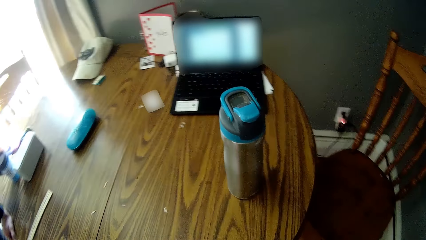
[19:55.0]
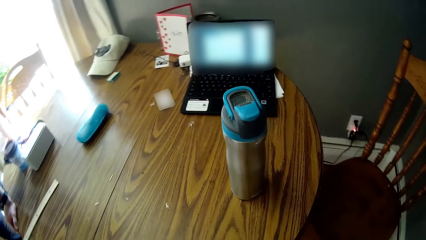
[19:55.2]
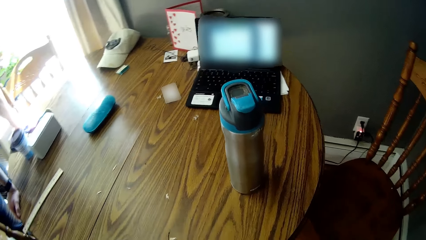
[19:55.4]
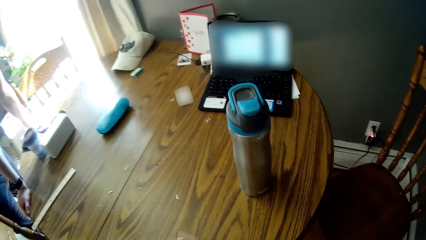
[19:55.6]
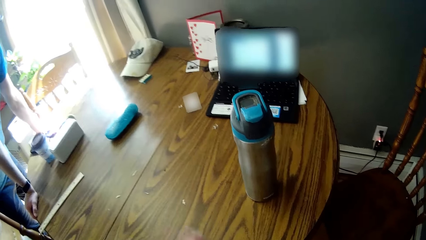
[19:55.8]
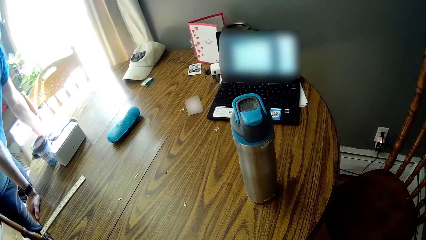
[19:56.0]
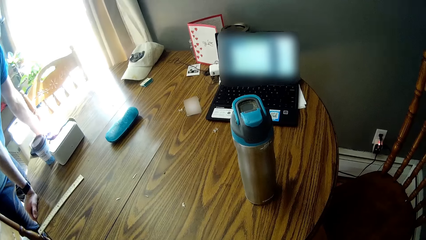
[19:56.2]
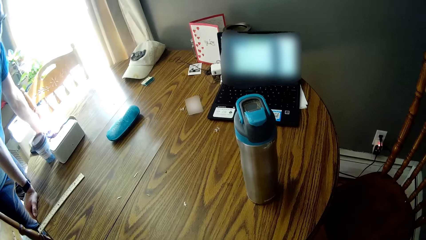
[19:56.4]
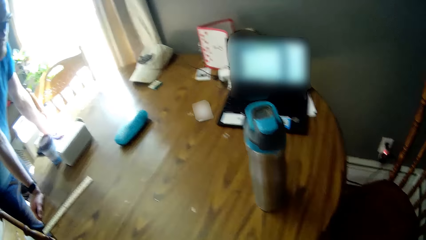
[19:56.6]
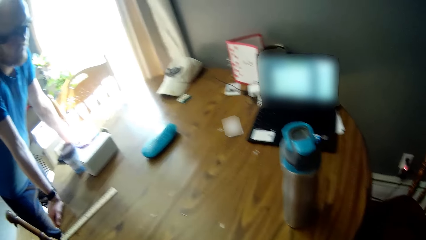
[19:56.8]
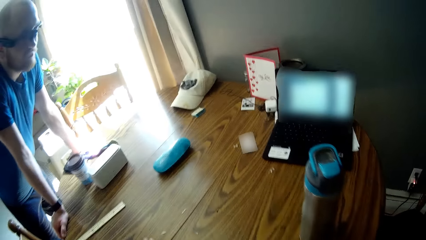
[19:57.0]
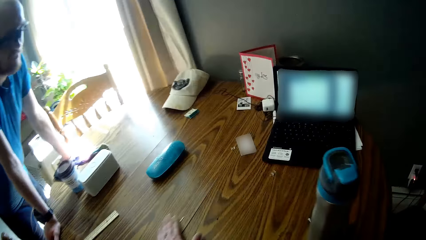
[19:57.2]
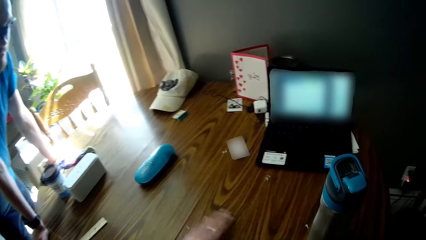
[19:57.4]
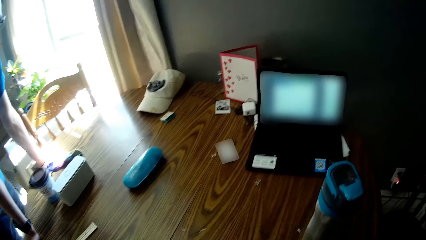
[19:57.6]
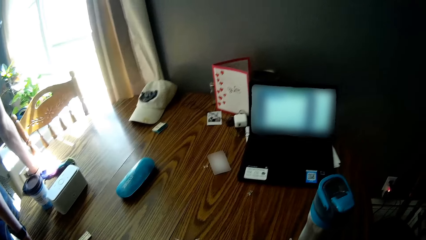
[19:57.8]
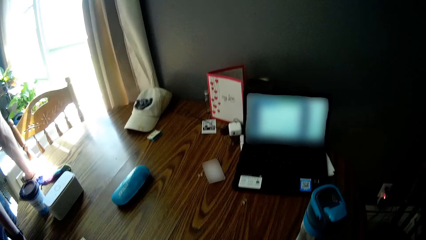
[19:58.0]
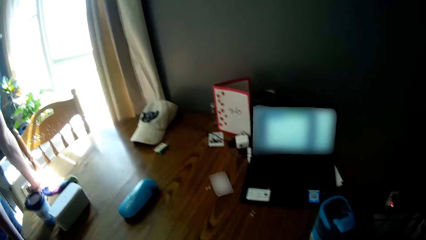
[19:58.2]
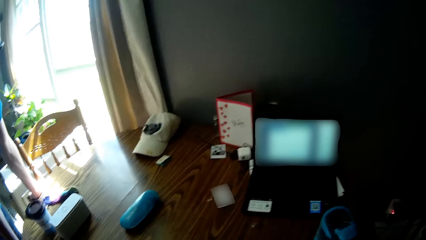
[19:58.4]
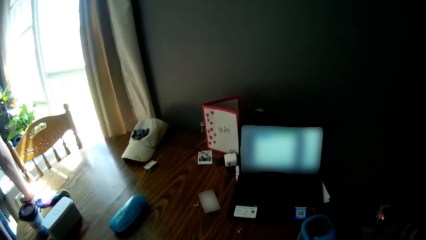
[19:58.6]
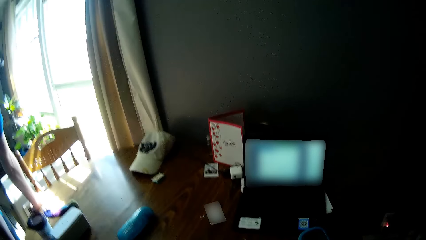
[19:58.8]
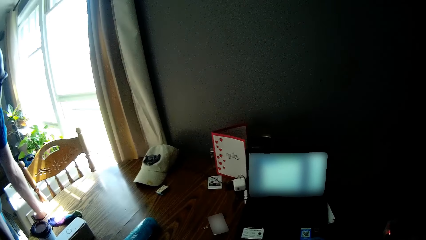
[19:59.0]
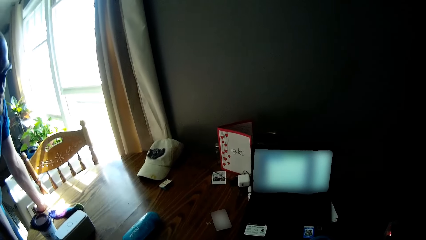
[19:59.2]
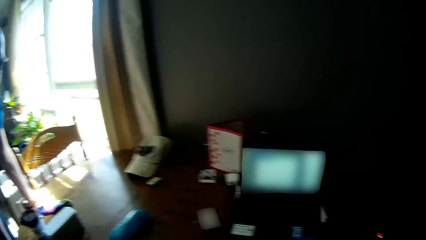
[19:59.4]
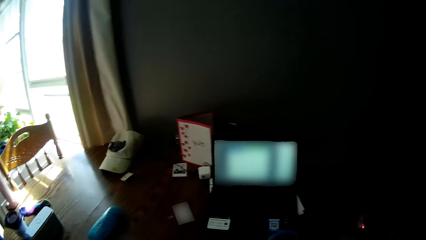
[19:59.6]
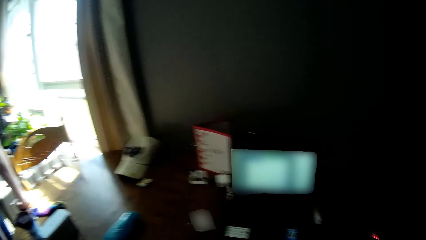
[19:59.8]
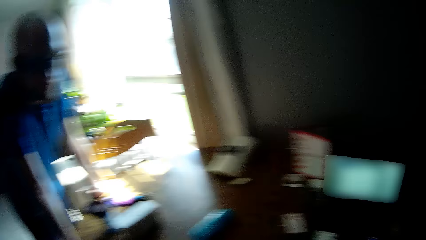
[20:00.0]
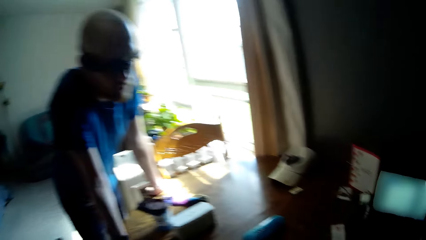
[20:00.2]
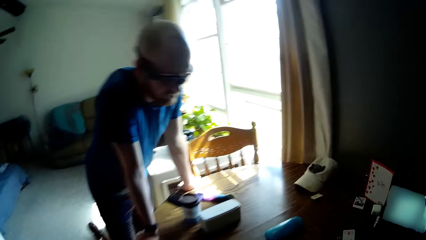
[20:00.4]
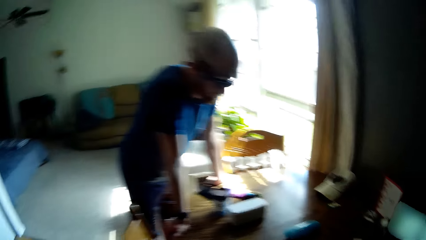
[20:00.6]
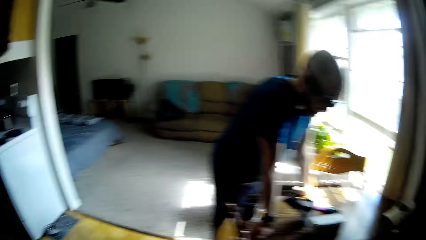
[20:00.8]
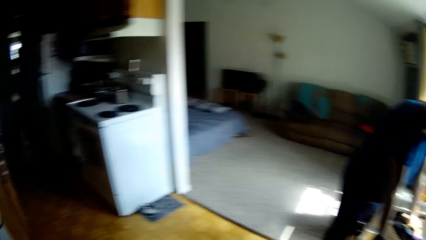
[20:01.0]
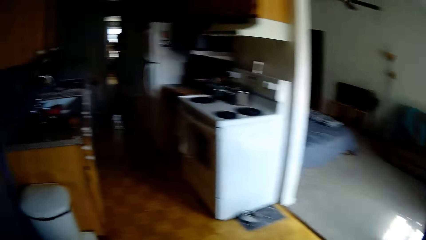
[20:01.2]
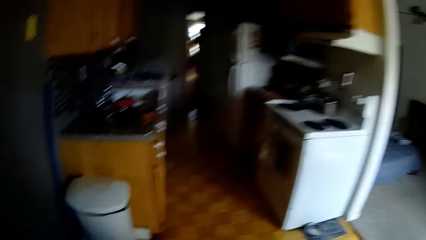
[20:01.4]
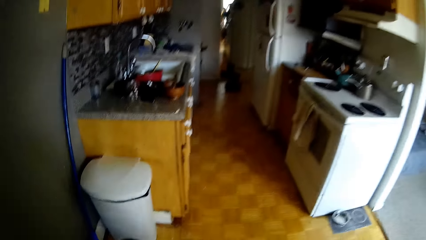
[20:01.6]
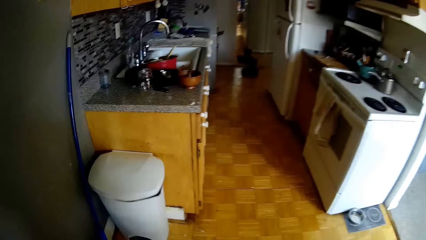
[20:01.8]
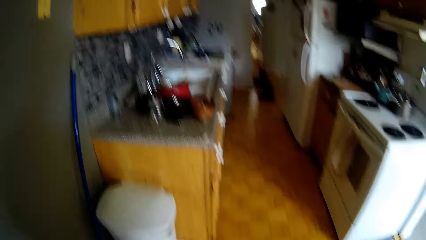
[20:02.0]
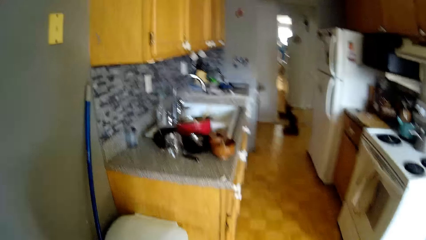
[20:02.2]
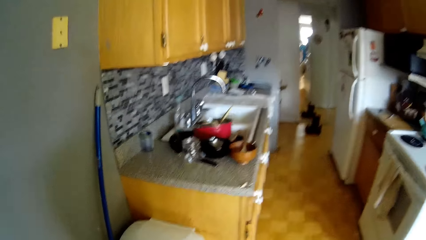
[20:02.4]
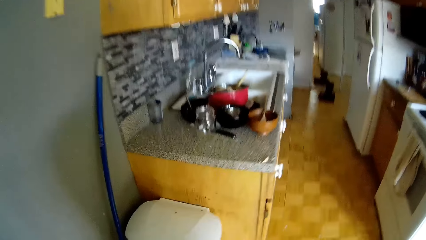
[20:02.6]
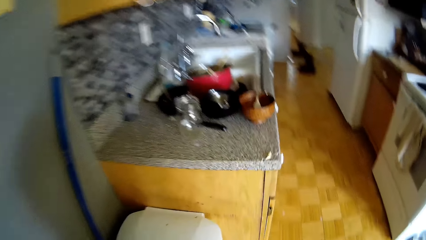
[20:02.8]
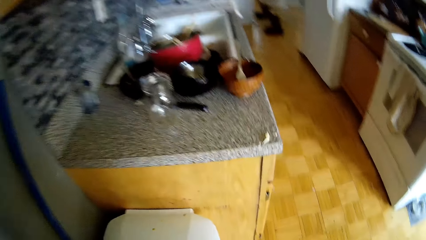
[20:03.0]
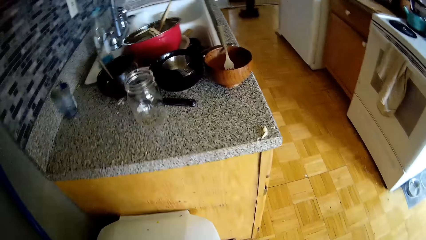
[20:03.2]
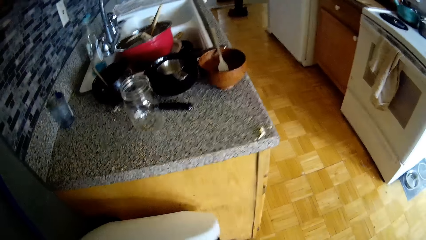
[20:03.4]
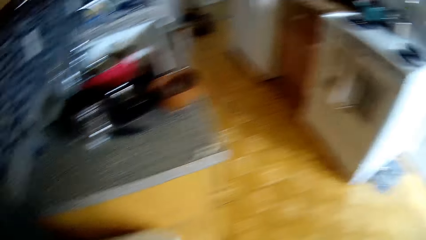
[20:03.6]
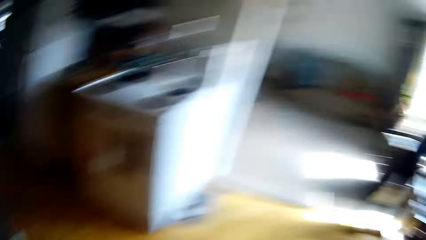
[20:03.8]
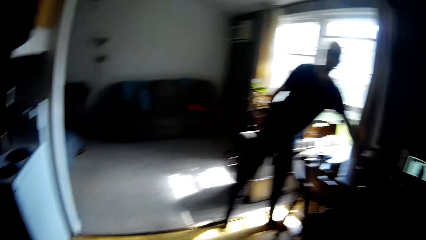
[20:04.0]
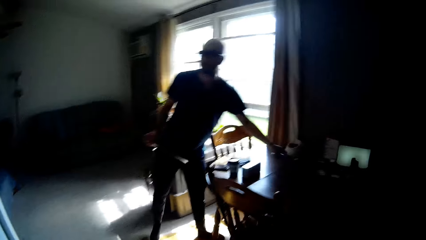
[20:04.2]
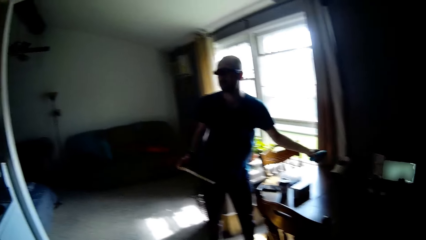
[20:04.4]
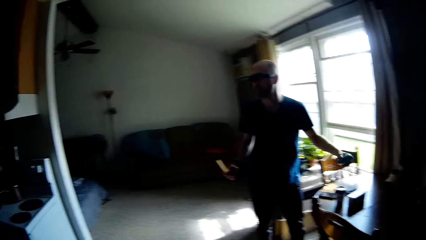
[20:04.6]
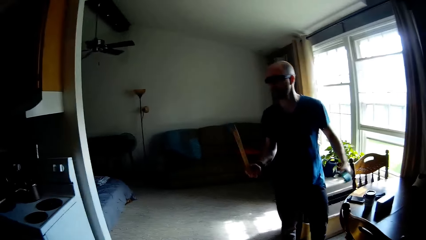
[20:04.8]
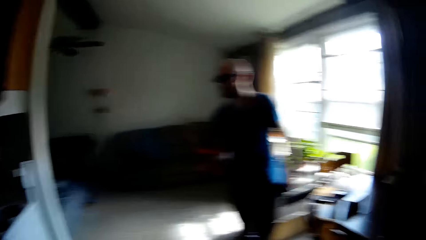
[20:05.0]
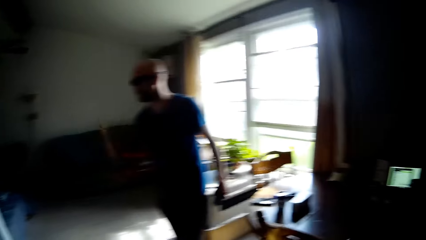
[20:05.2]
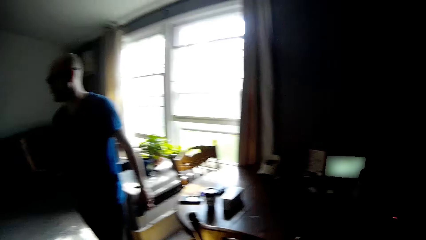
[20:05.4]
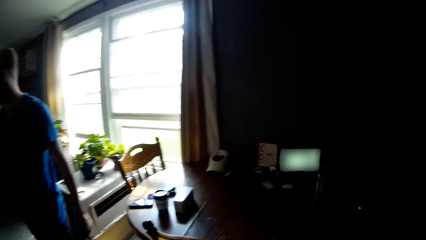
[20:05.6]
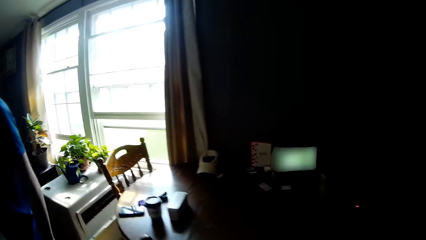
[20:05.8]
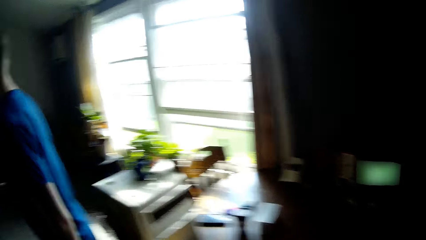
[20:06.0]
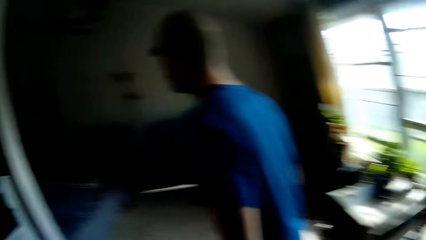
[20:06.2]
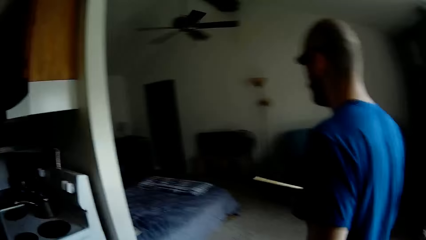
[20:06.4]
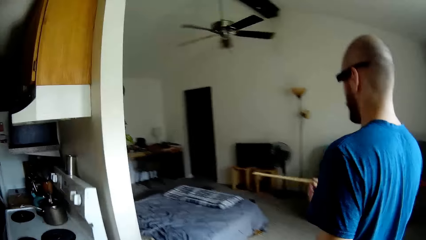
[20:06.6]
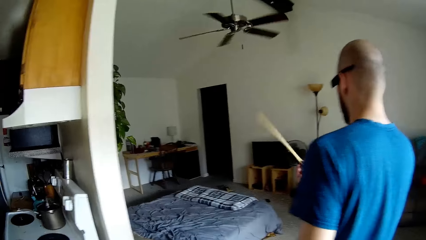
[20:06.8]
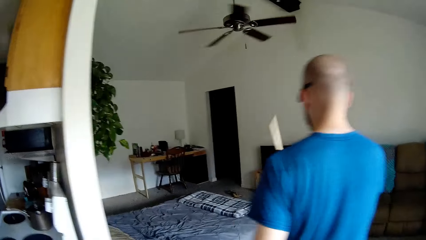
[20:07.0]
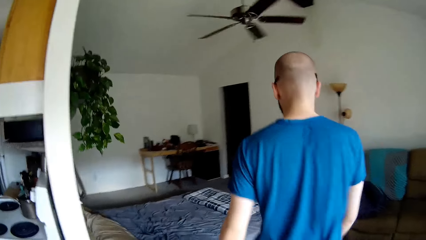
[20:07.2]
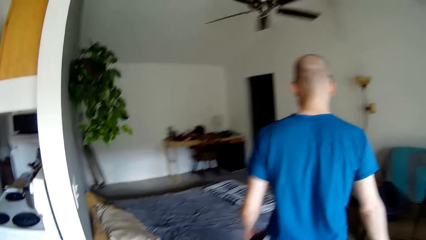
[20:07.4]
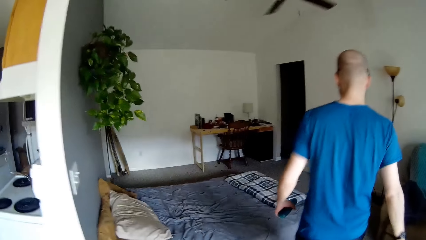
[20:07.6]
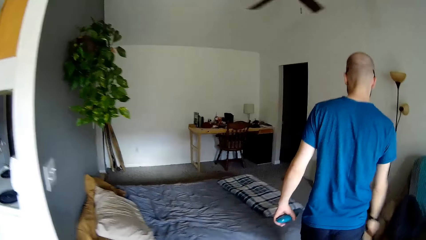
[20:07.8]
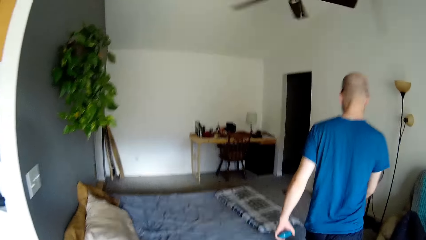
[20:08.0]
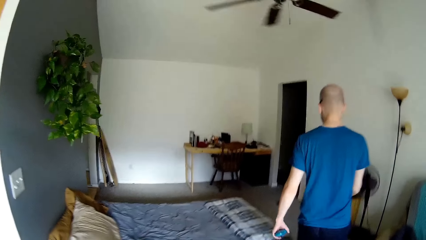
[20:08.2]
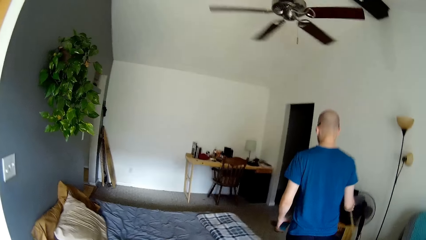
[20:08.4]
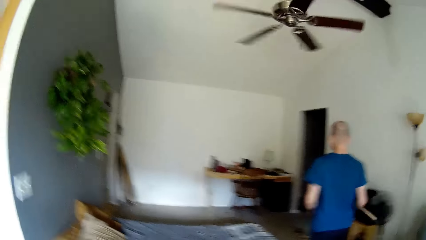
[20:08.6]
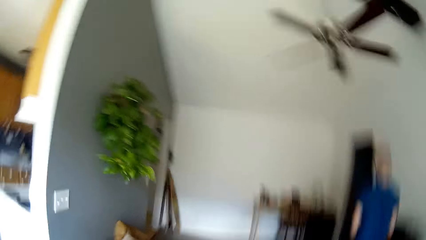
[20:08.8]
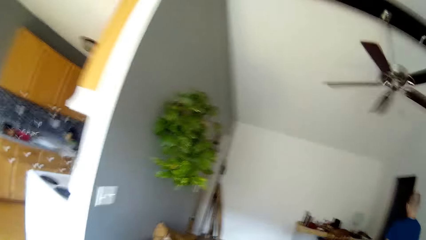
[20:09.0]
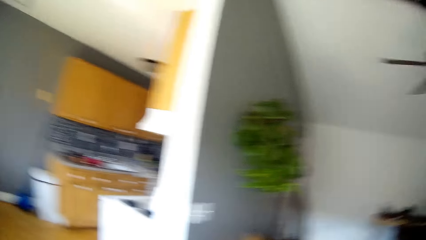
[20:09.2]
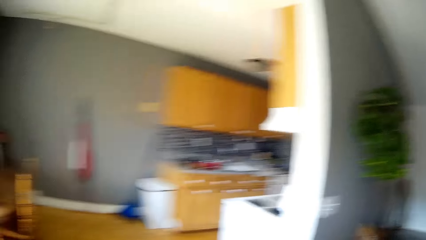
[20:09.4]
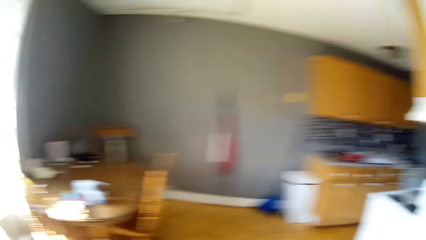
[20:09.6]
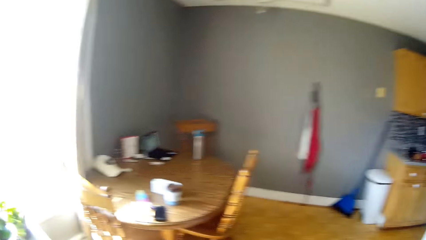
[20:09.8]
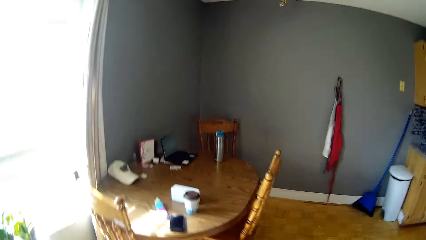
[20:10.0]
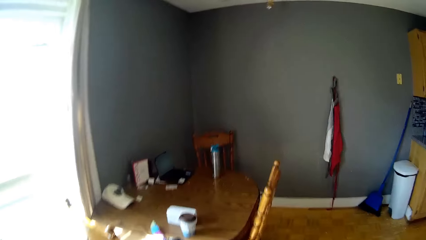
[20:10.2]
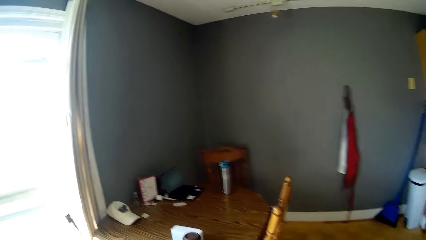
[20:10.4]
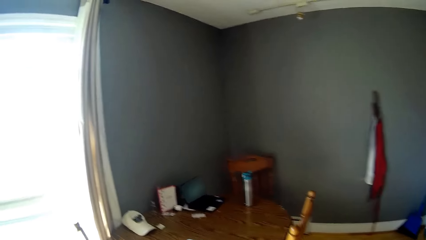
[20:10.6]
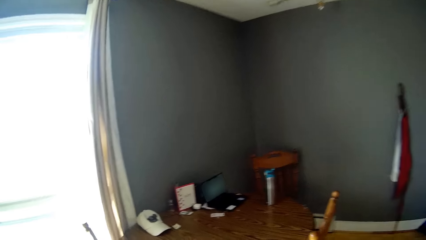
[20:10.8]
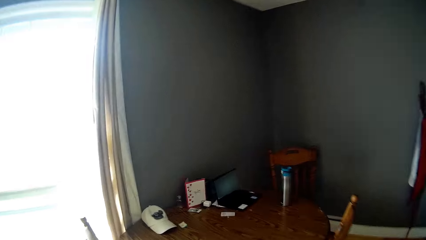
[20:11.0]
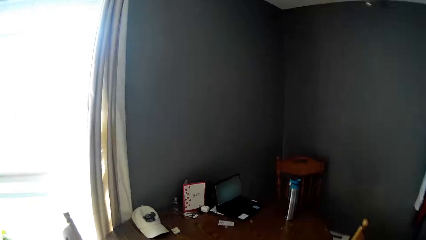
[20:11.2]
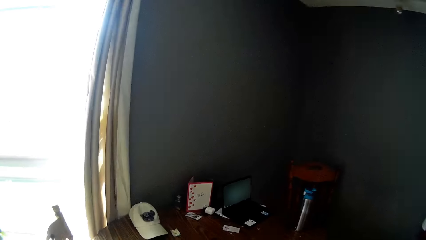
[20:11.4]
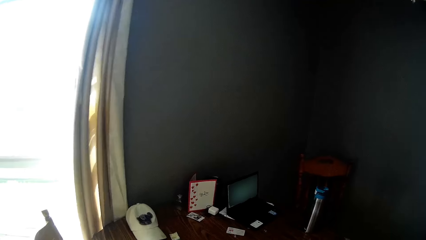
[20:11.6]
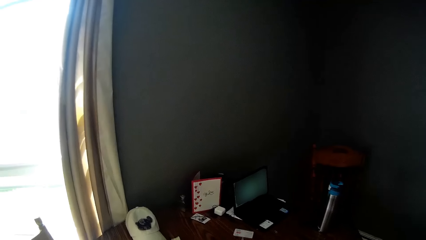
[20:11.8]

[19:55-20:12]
The camera wearer touches the table with her left hand. She walks around. She opens a dustbin with her left hand. She walks around. A man picks a glasses case from the table with his left hand. The camera wearer looks around. The man walks around. The camera wearer walks around.
